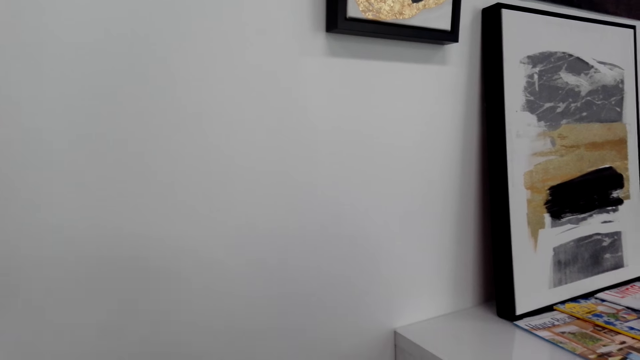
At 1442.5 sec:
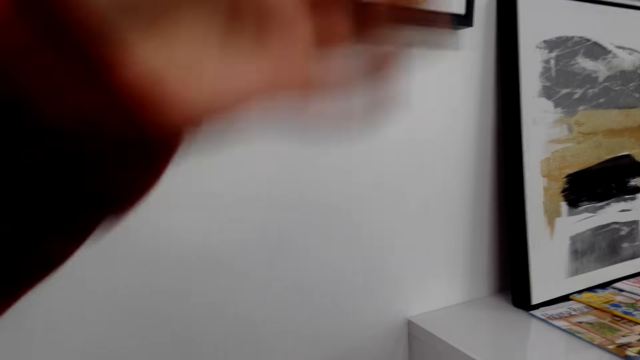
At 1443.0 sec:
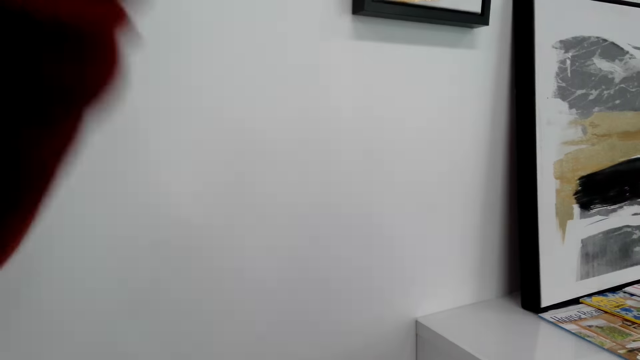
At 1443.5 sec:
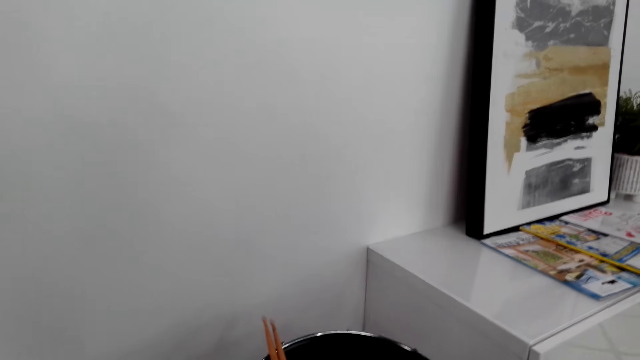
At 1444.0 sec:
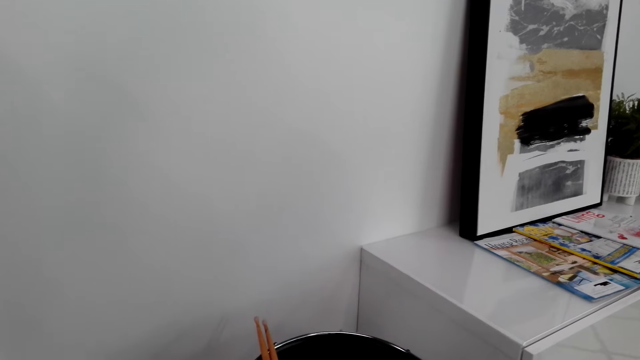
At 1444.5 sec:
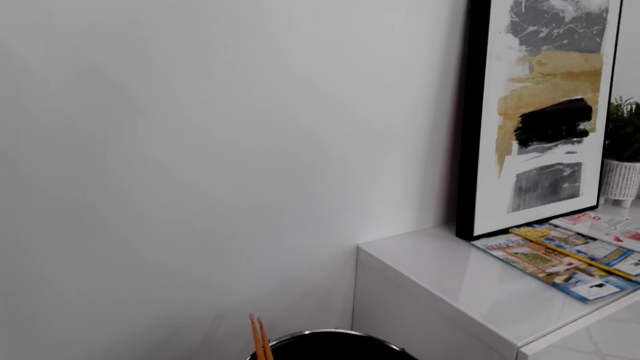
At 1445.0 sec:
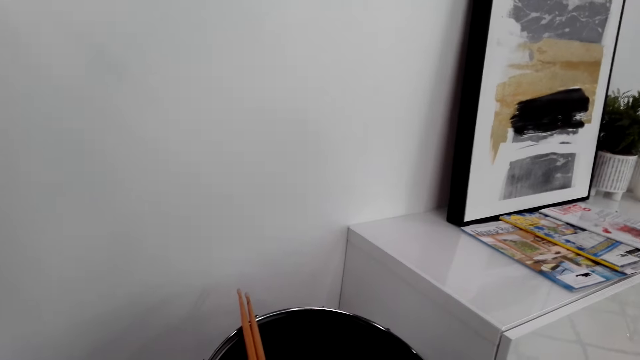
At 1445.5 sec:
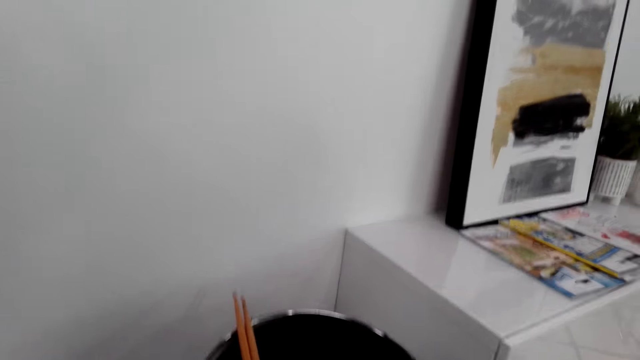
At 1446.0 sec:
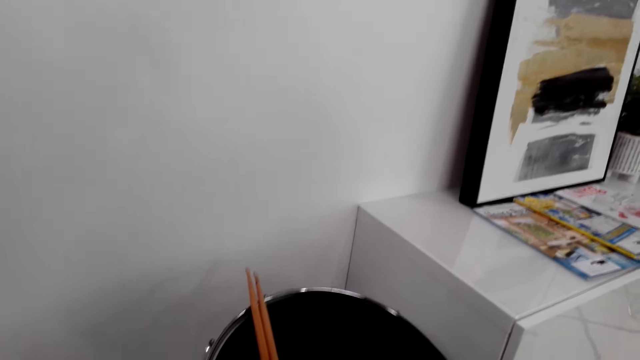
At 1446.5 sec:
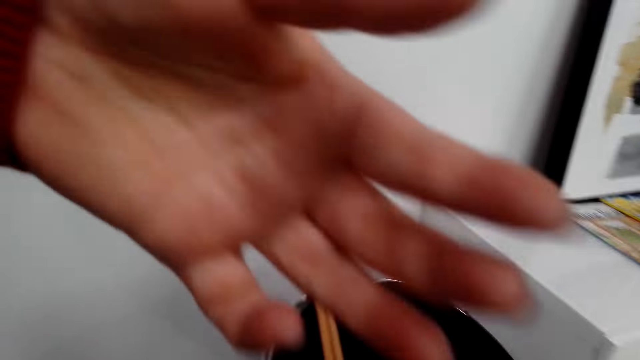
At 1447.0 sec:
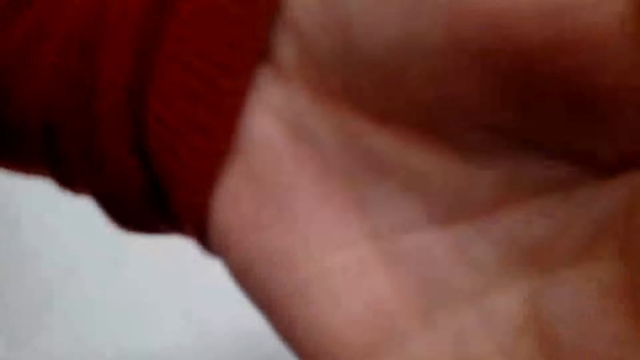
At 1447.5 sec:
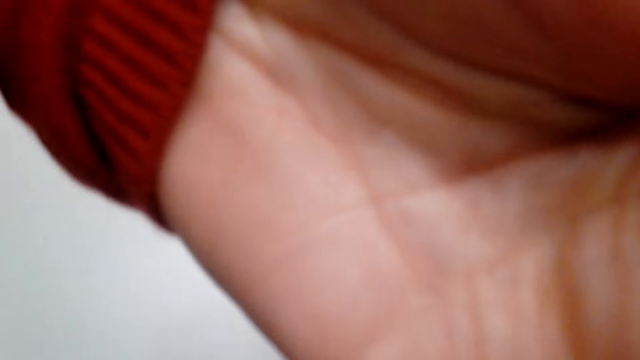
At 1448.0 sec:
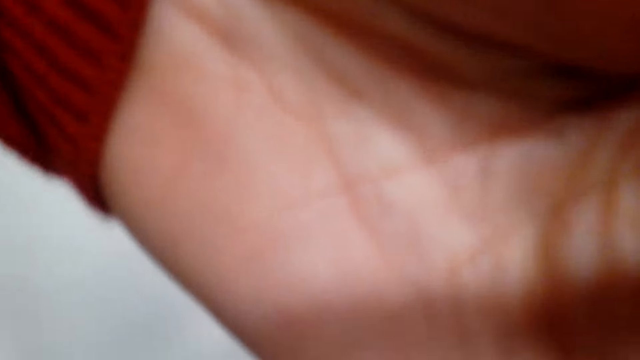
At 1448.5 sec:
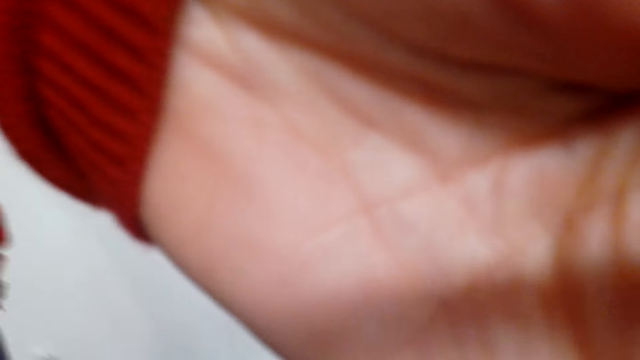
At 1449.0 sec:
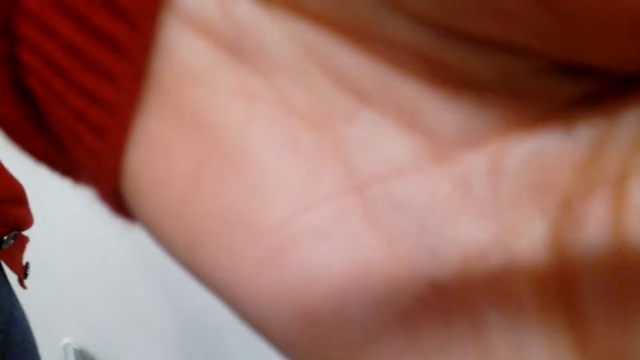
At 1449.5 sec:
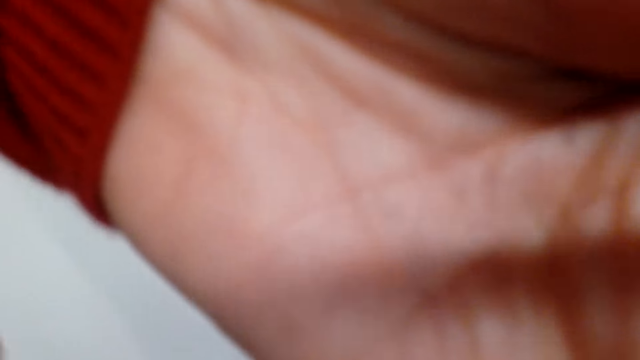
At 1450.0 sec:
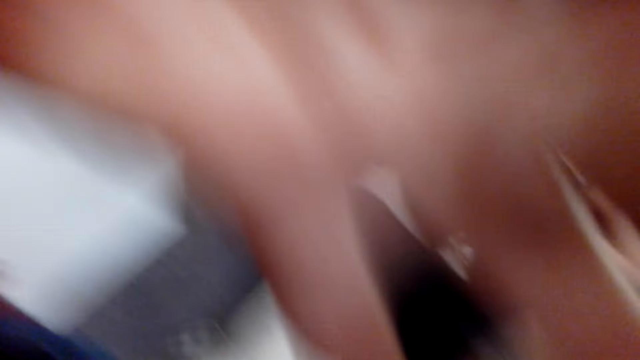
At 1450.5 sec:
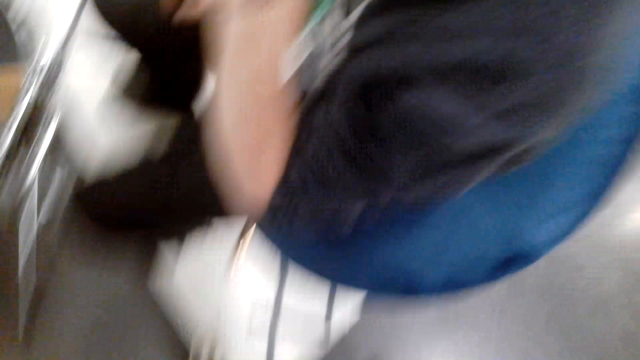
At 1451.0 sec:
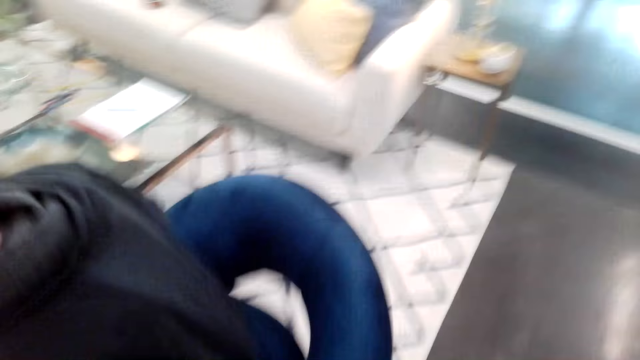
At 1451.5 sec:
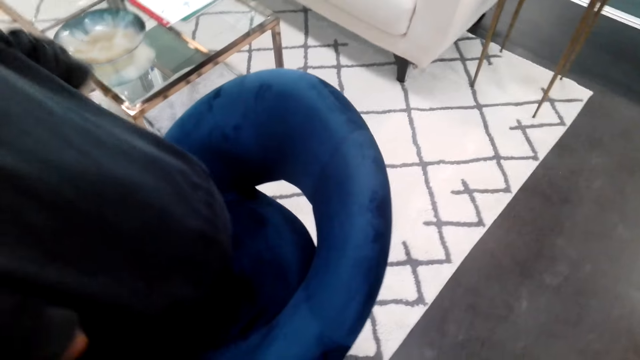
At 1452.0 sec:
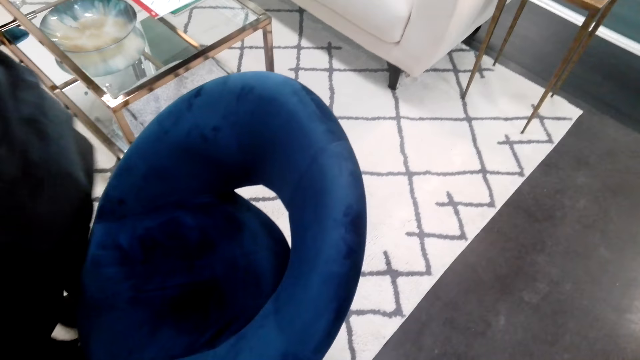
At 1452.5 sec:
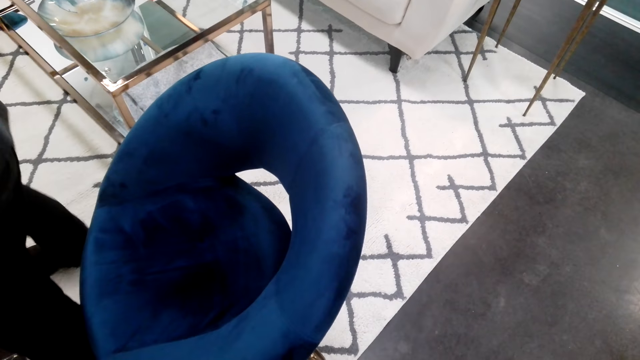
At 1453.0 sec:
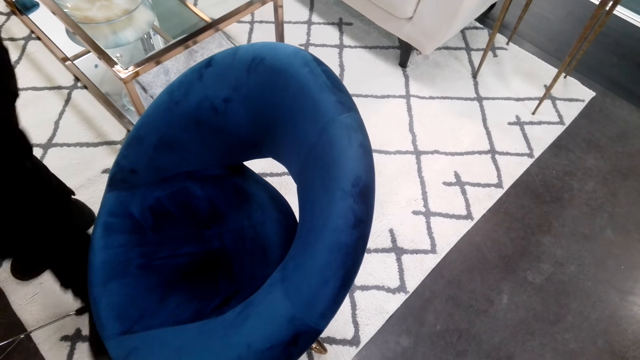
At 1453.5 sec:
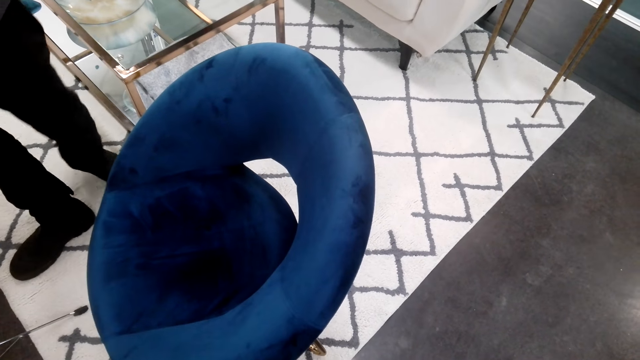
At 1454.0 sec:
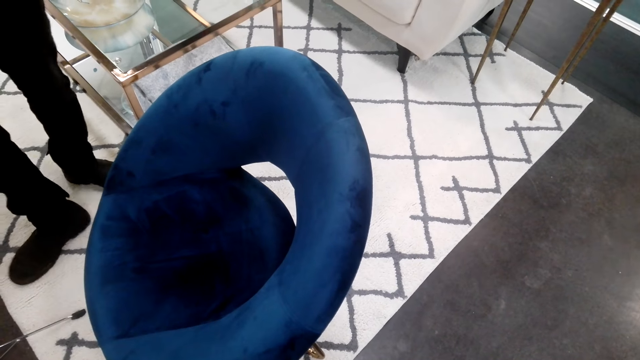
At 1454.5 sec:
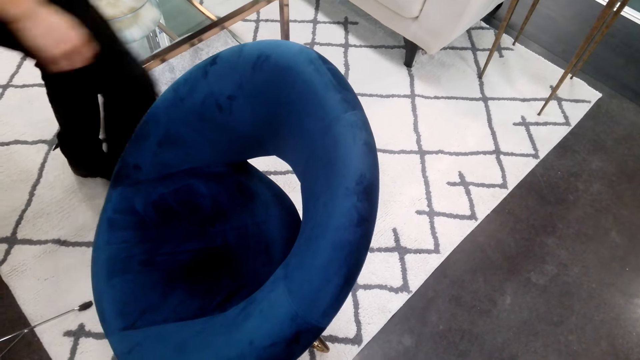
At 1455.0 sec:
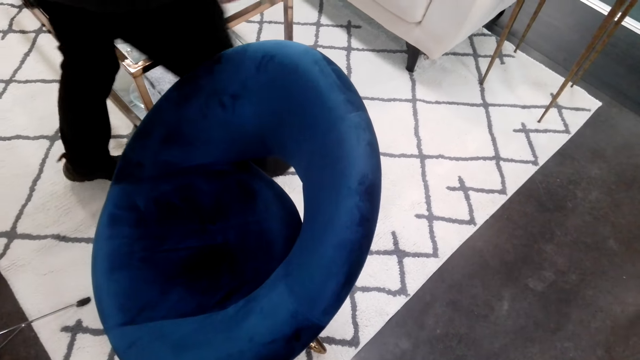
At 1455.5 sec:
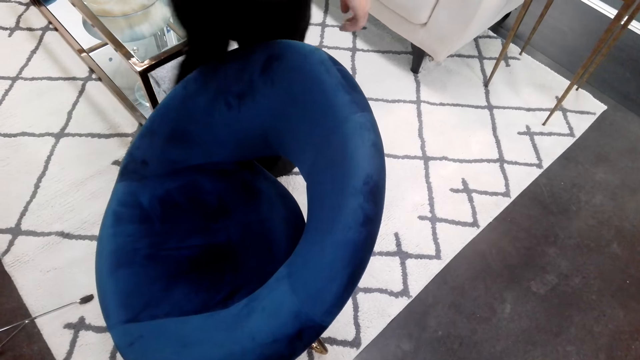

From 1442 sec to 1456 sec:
The camera wearer puts the drumsticks on the drum. A person takes the head camera from the camera wearer. The person talks to the camera wearer. The camera wearer talks to the person. The person takes the head camera from the camera wearer again. The person looks around. The camera wearer stands from the chair. They turn around and walk around.
